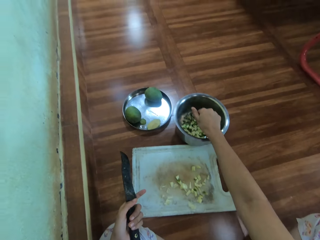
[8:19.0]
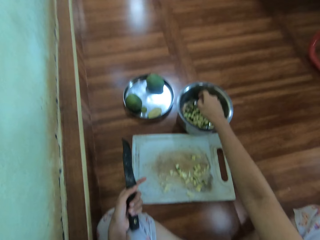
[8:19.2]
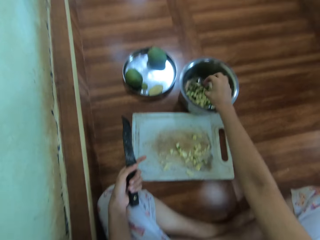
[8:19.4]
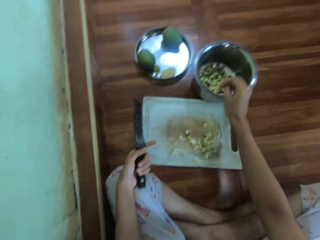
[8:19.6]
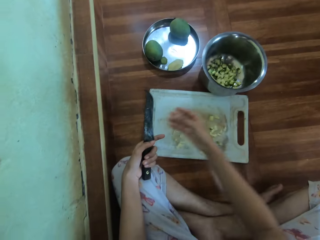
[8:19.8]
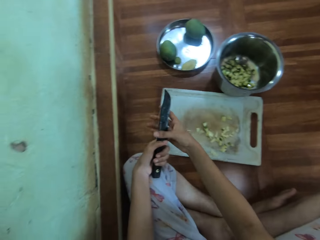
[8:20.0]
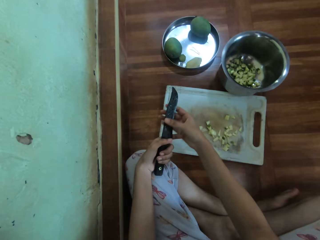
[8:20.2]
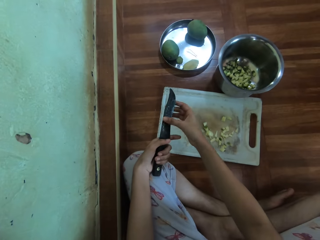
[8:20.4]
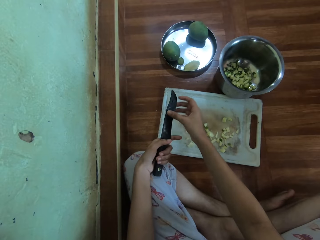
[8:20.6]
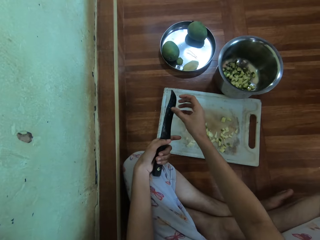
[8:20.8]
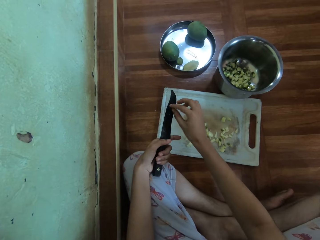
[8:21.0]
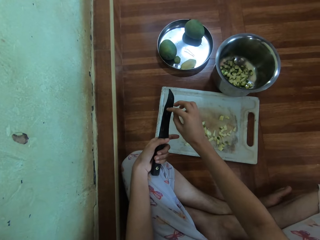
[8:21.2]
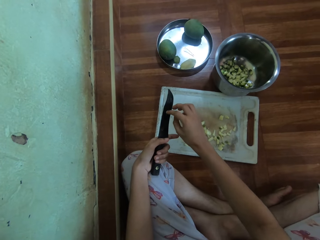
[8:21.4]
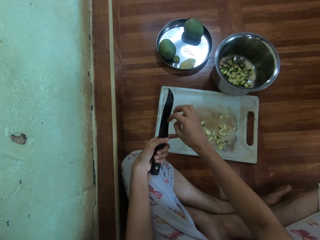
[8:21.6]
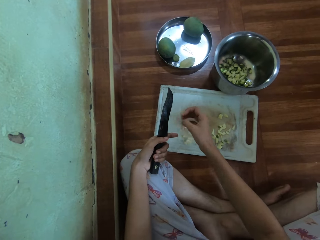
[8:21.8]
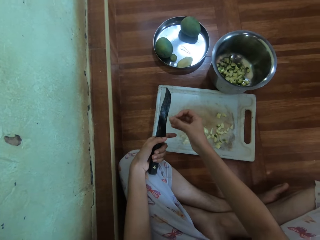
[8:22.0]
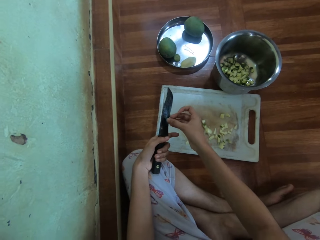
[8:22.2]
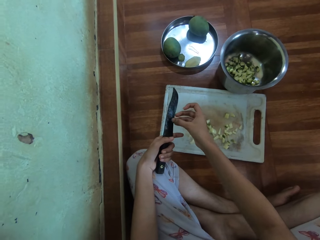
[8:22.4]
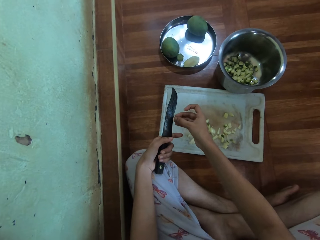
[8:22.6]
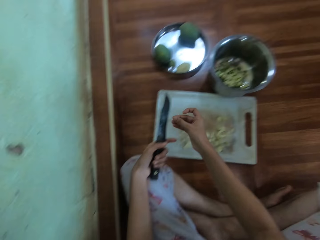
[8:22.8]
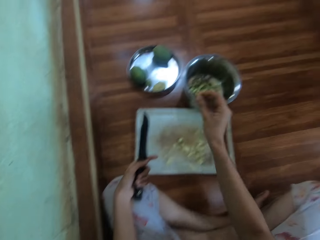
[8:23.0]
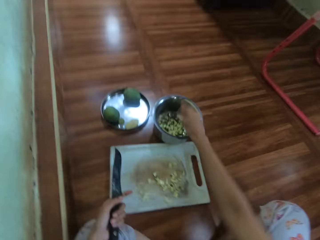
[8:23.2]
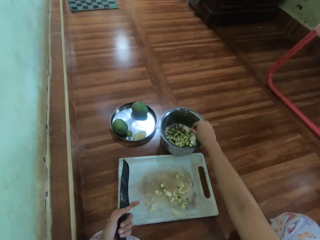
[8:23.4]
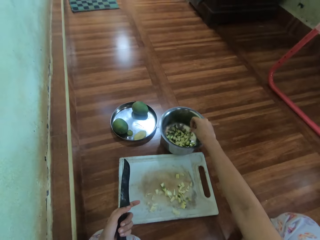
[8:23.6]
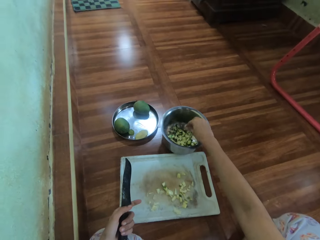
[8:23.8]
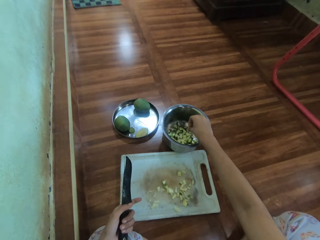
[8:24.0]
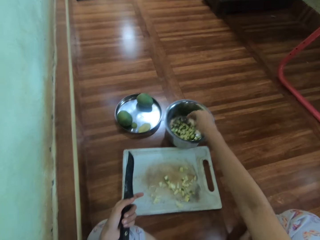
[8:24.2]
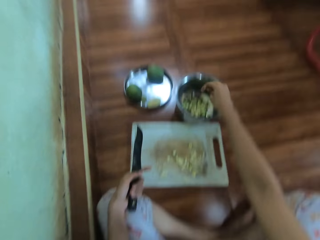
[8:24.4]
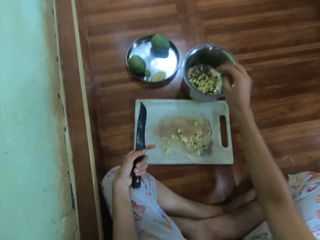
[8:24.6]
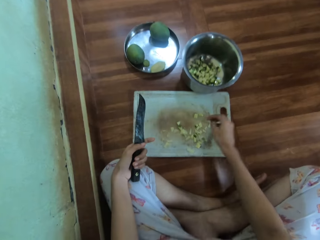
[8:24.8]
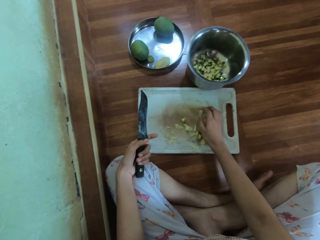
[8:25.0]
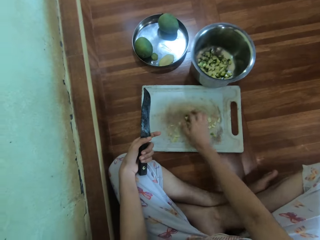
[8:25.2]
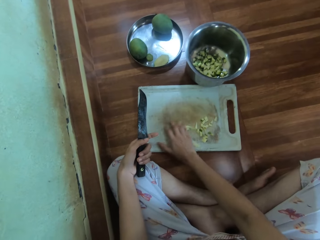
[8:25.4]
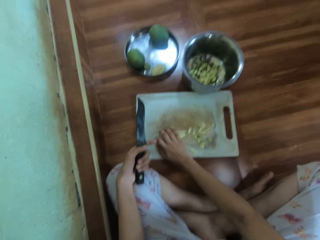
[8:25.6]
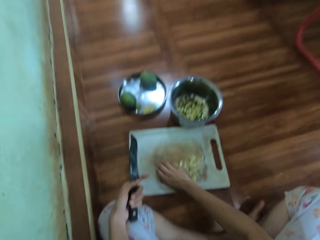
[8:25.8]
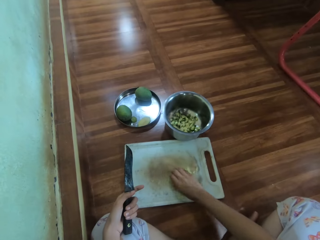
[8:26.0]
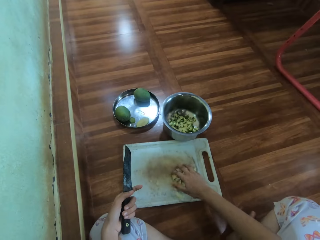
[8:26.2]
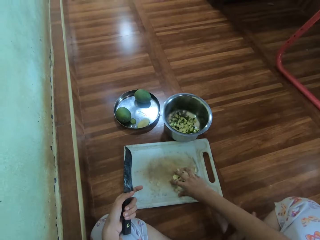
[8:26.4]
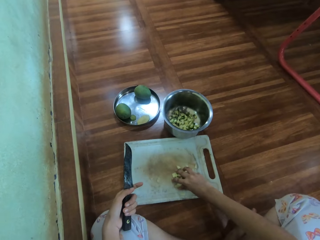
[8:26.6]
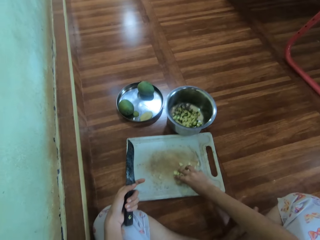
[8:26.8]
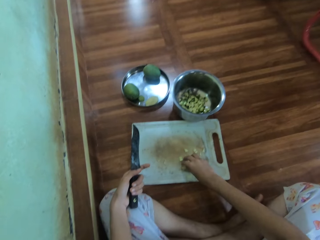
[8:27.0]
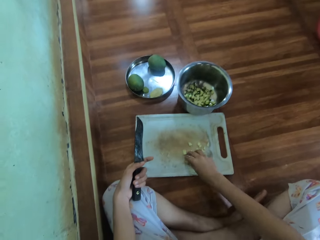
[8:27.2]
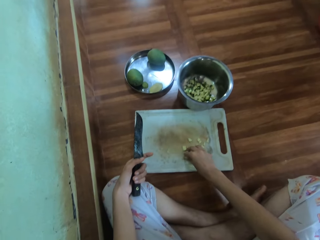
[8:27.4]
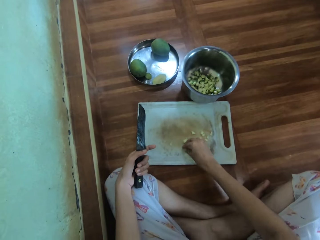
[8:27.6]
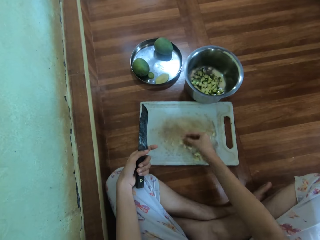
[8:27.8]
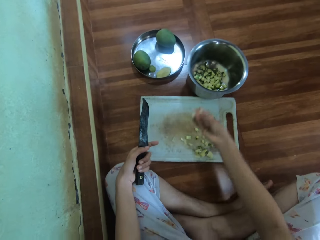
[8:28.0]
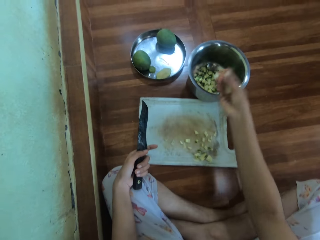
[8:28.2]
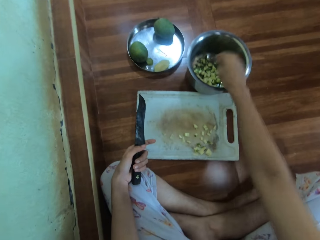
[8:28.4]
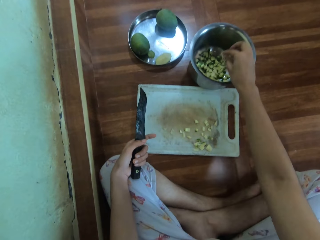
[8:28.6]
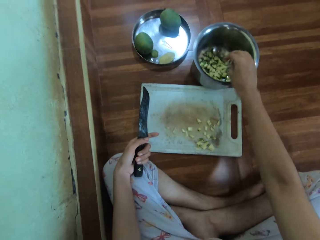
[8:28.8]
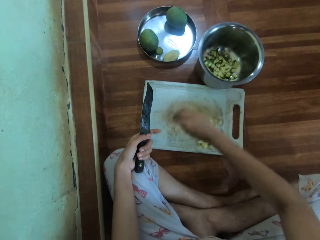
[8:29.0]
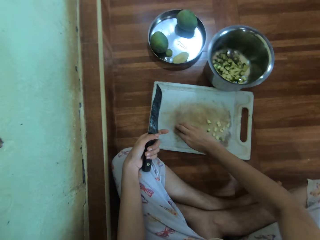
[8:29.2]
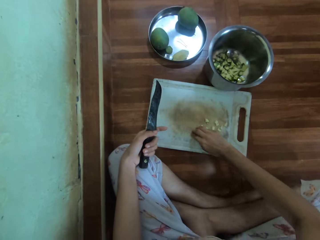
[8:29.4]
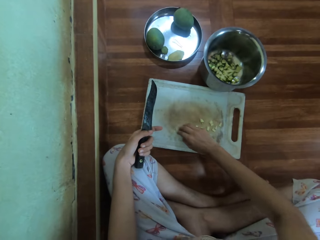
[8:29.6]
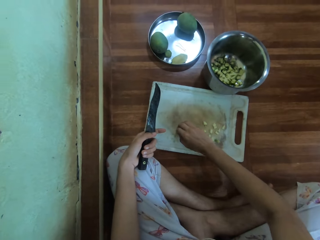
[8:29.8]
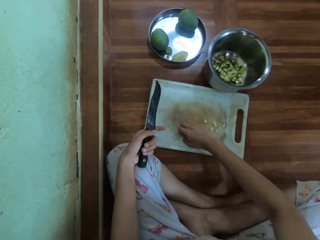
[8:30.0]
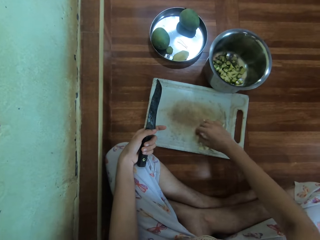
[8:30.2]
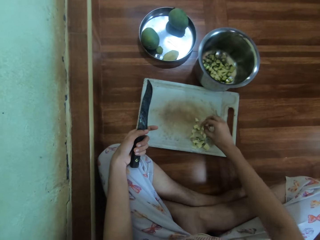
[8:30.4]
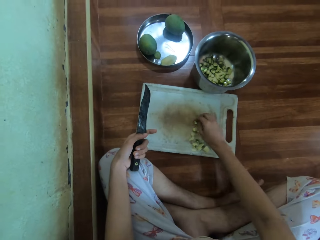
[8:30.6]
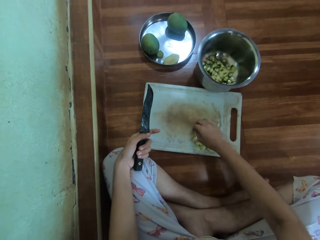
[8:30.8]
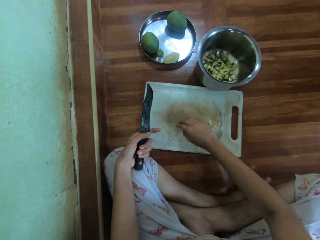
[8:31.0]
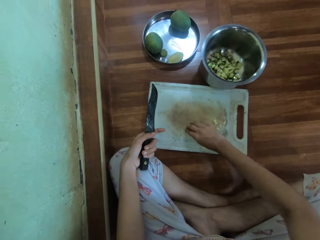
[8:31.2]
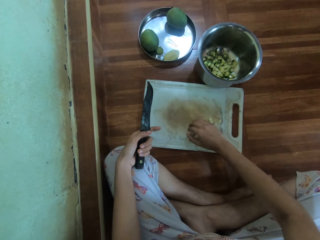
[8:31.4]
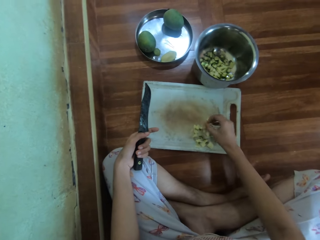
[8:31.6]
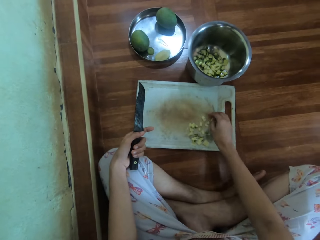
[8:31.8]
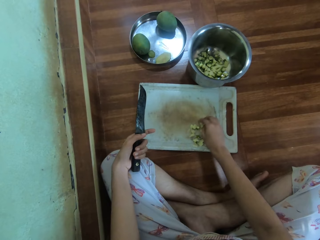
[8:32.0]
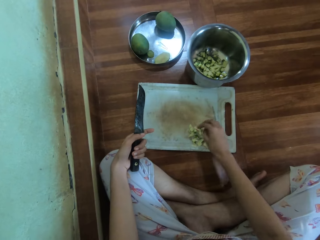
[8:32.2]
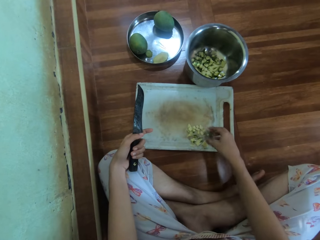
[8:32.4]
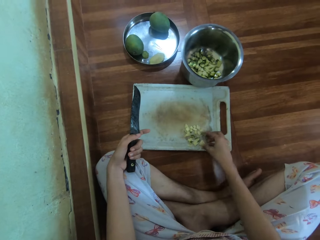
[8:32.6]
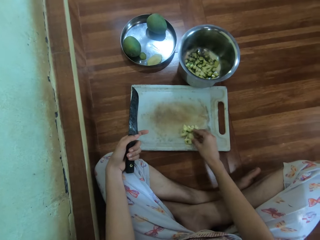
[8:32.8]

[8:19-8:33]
The camera wearer rubs the knife. They pick a tiny mango piece and throw the tiny mango piece in the cooking pot. They pick the mango pieces on the chopping board. They place the mango pieces in the cooking pot. They scrape the mango pieces on the chopping board.

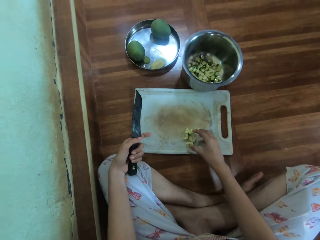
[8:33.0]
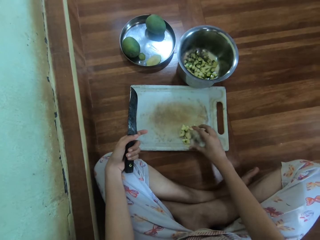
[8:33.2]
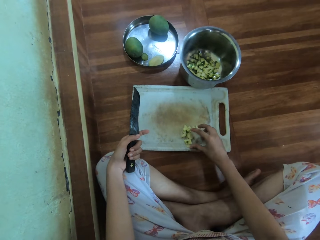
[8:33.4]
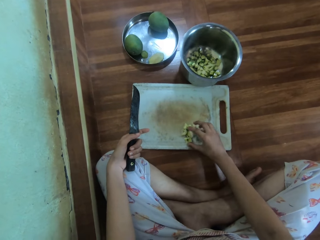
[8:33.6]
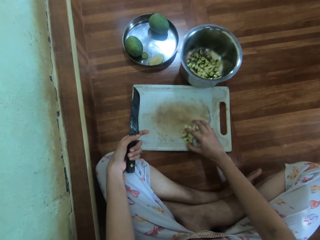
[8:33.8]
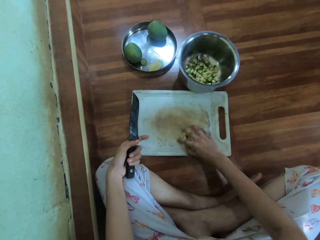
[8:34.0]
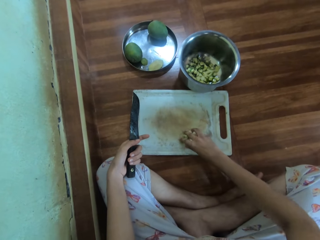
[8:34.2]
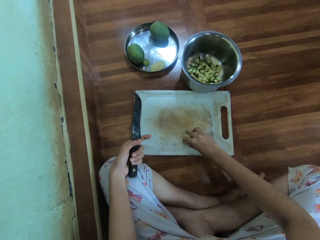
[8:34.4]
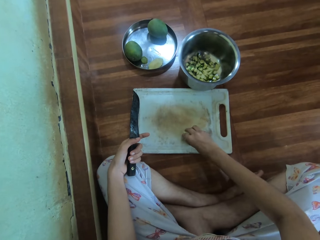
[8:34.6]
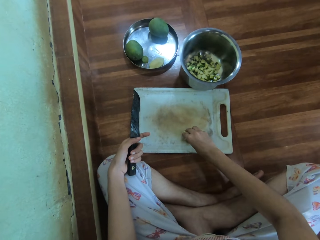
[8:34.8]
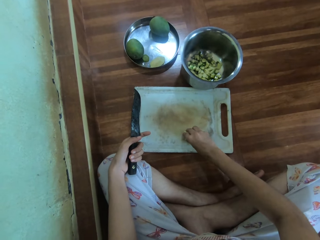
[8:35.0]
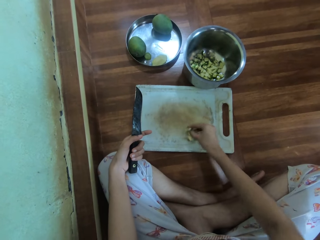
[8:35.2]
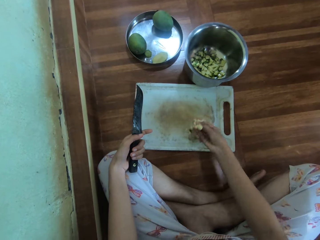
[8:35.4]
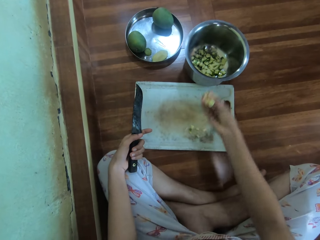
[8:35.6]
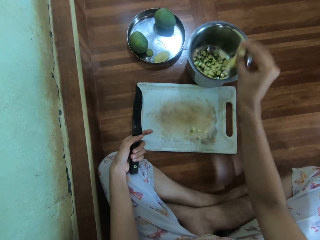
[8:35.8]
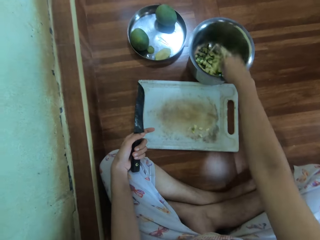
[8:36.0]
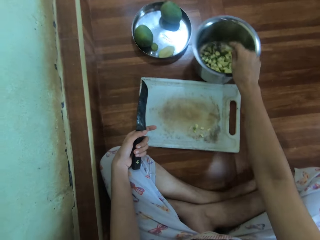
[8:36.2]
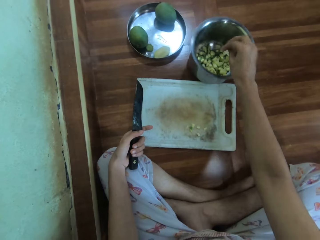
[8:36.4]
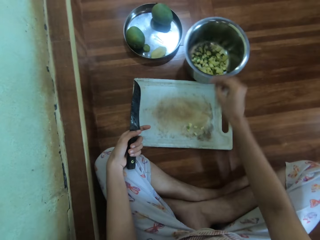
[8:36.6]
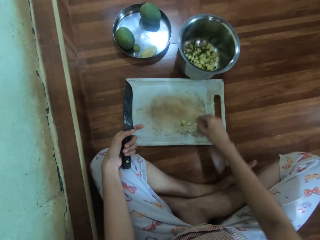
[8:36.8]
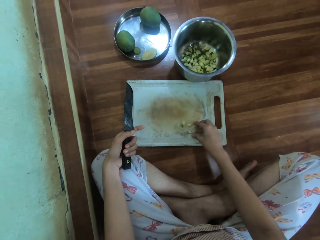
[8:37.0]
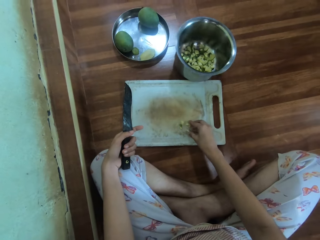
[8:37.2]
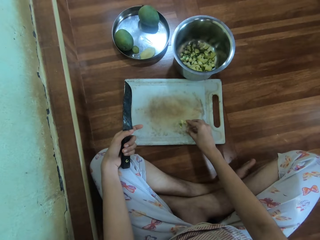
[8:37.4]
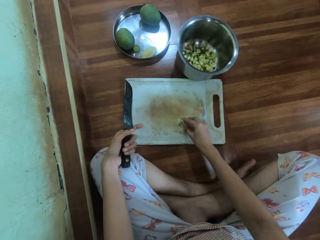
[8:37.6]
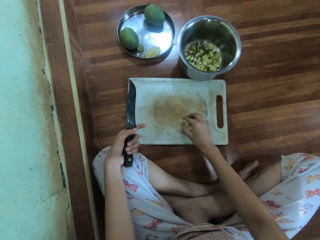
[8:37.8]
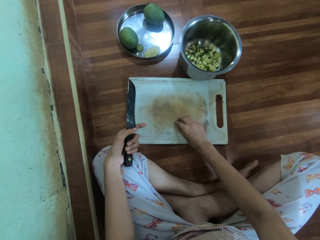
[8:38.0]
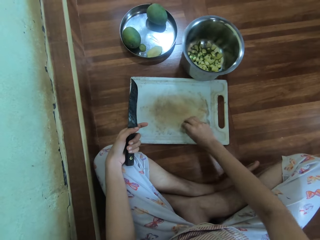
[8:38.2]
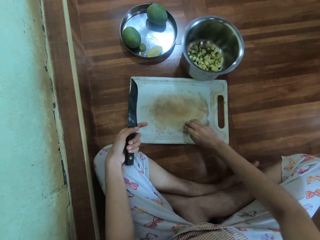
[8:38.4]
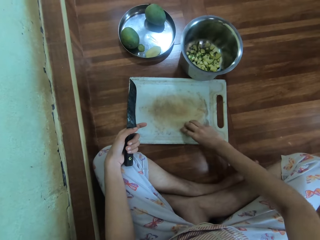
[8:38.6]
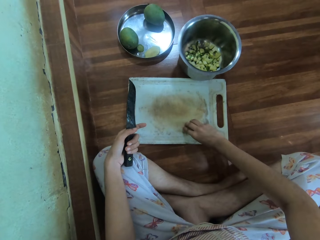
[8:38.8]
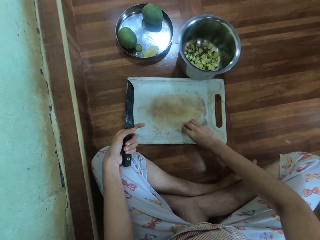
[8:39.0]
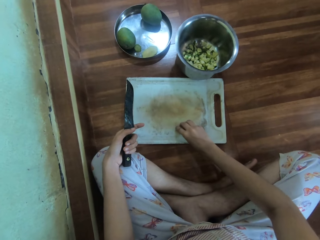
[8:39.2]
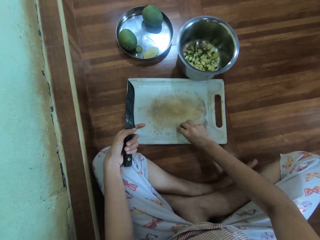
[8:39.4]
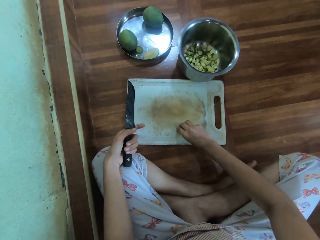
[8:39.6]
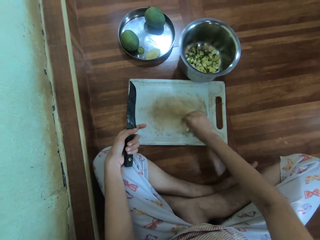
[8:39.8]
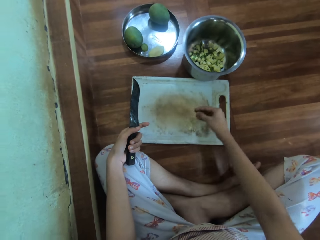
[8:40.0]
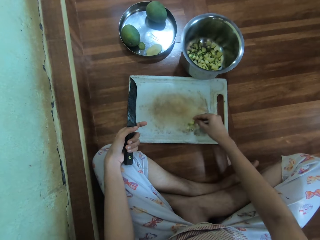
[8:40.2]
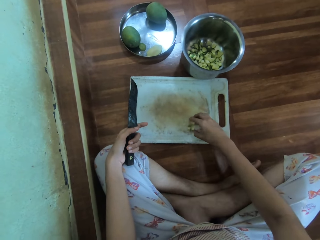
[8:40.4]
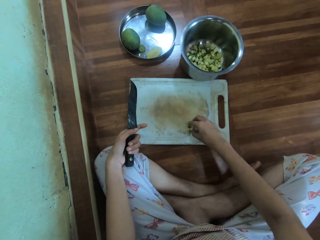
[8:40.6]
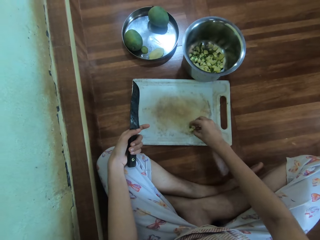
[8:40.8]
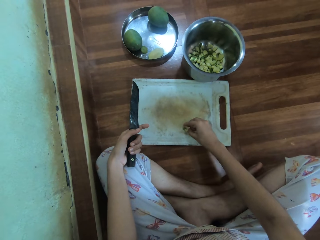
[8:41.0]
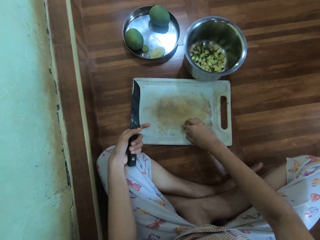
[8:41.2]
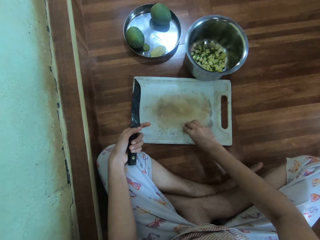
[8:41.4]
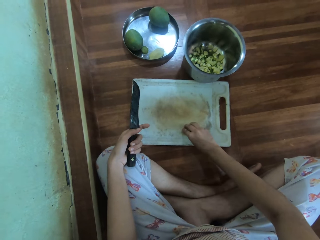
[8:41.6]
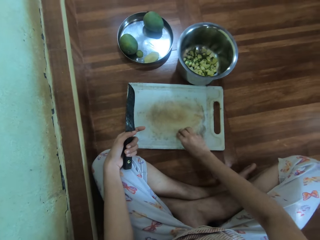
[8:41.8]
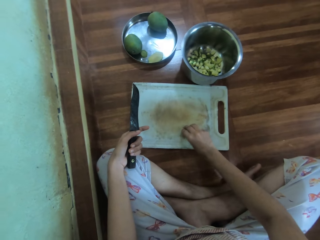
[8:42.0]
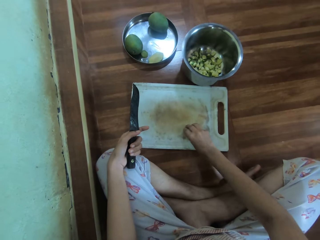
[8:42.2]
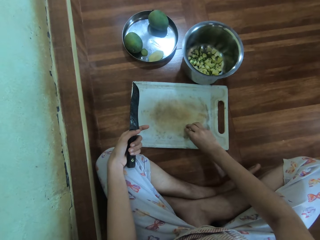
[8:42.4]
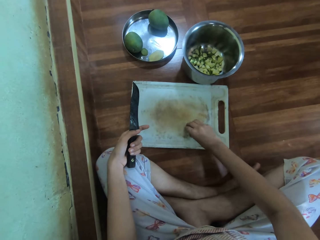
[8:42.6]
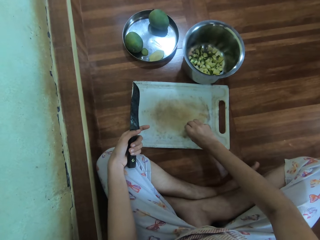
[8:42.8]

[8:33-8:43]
The camera wearer picks the mango pieces on the chopping board. They place the mango pieces in the cooking pot. They pick the mango pieces on the chopping board.
